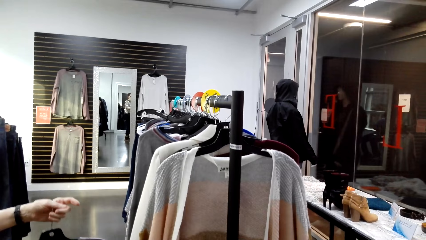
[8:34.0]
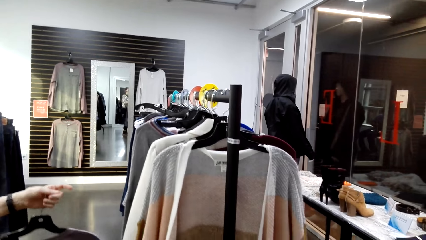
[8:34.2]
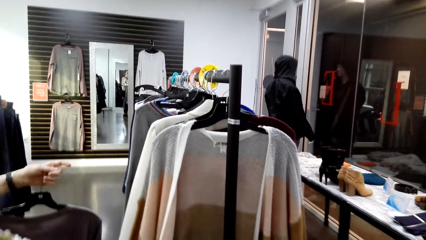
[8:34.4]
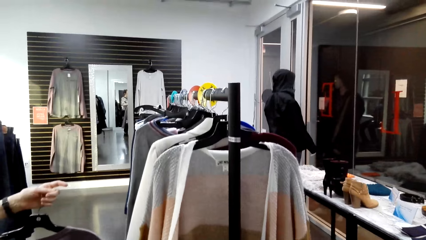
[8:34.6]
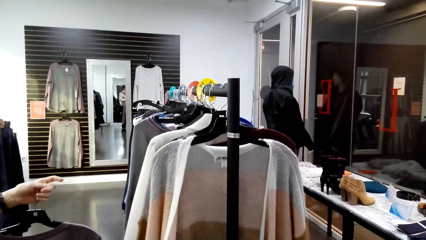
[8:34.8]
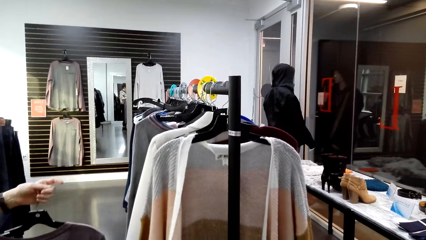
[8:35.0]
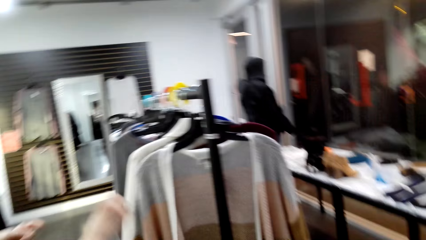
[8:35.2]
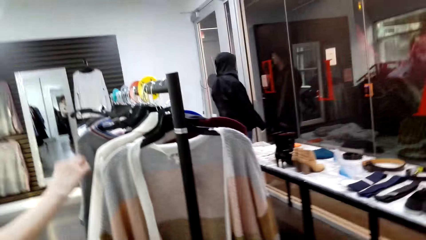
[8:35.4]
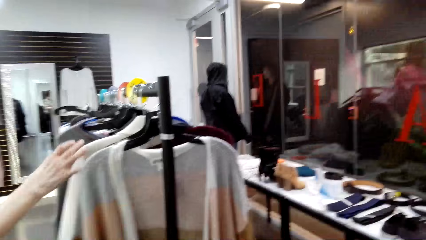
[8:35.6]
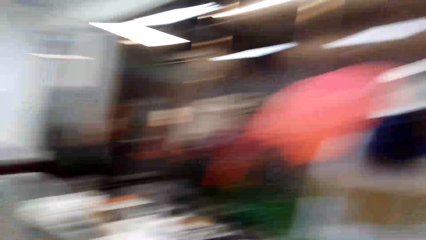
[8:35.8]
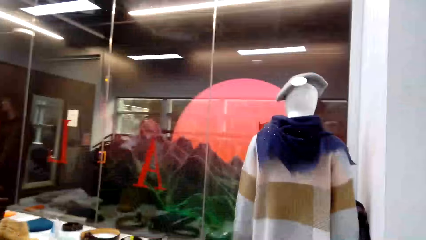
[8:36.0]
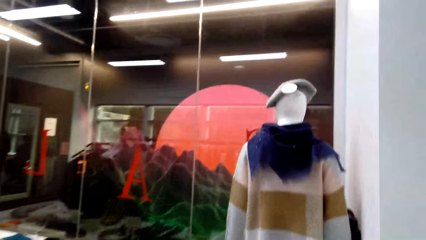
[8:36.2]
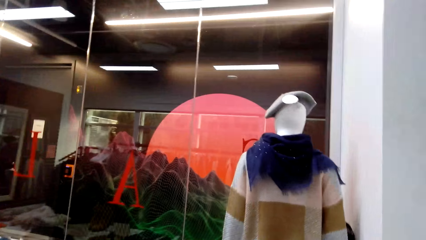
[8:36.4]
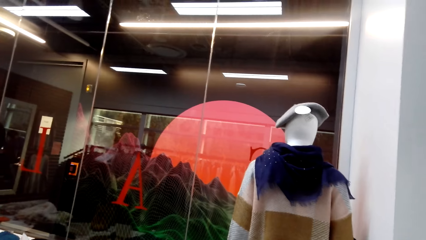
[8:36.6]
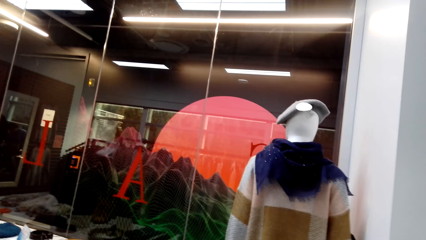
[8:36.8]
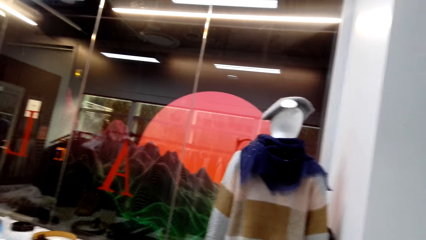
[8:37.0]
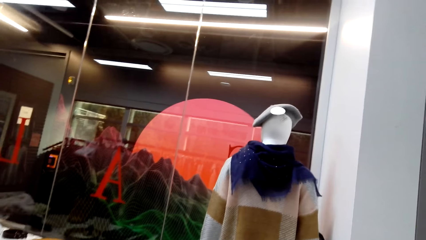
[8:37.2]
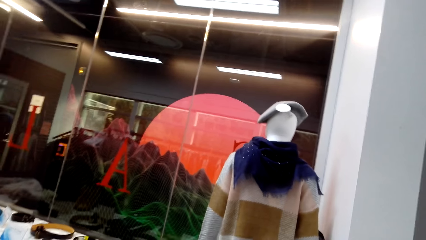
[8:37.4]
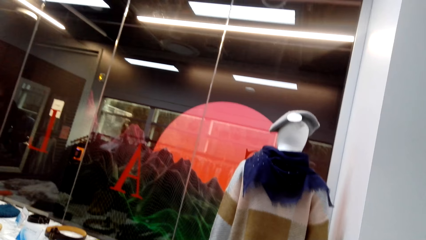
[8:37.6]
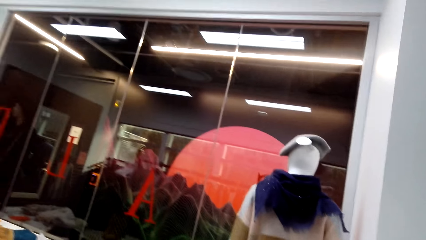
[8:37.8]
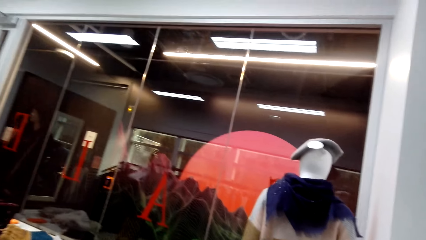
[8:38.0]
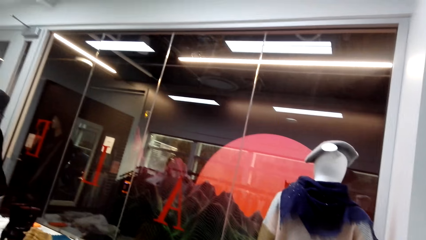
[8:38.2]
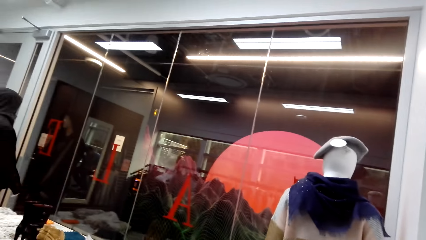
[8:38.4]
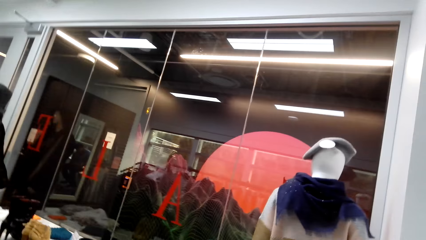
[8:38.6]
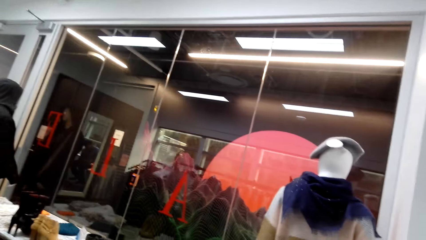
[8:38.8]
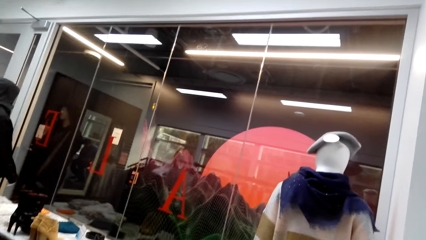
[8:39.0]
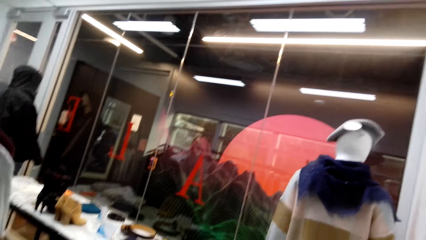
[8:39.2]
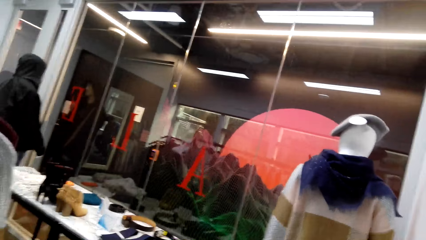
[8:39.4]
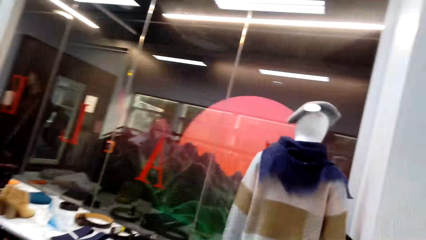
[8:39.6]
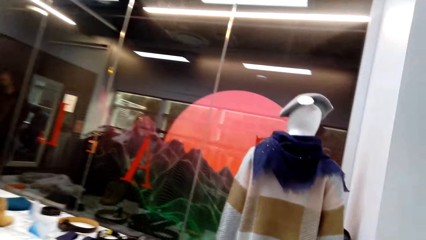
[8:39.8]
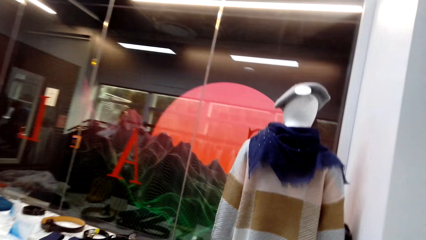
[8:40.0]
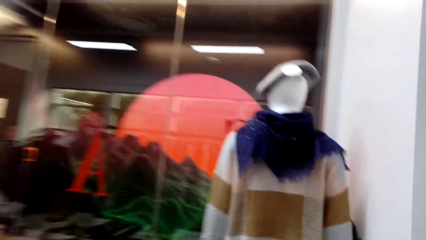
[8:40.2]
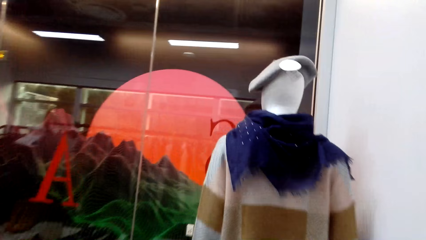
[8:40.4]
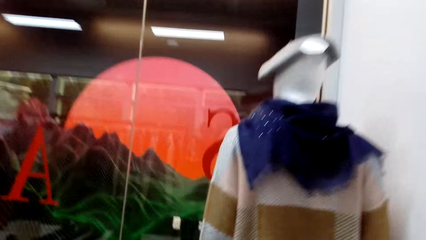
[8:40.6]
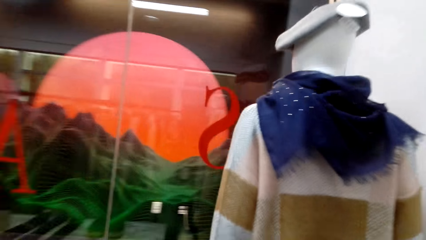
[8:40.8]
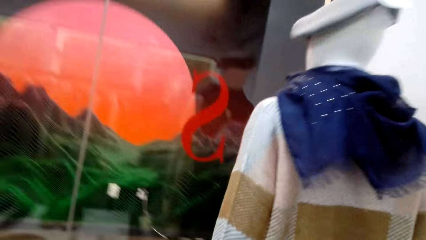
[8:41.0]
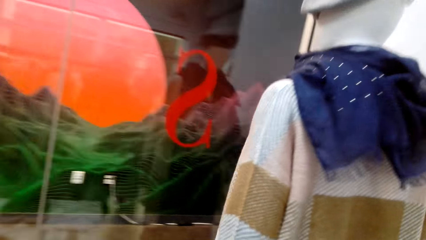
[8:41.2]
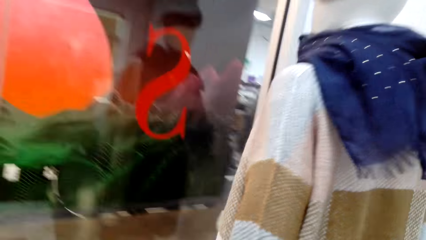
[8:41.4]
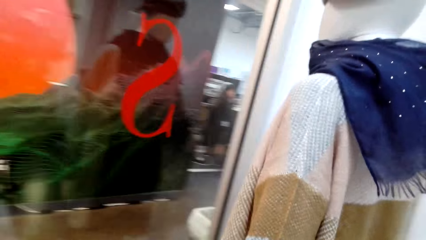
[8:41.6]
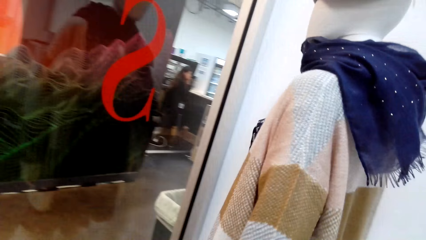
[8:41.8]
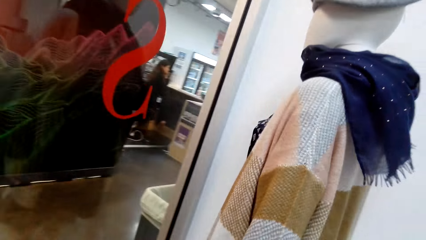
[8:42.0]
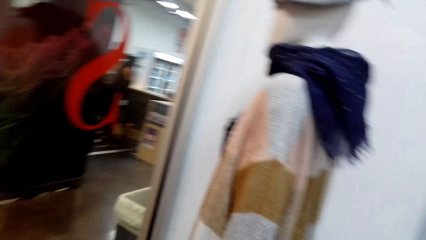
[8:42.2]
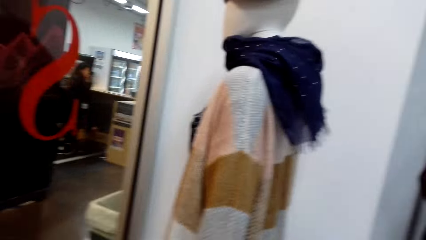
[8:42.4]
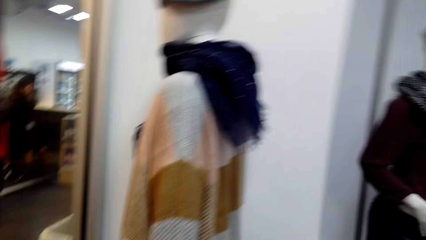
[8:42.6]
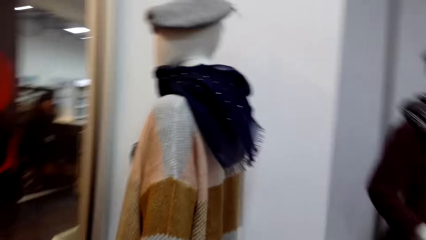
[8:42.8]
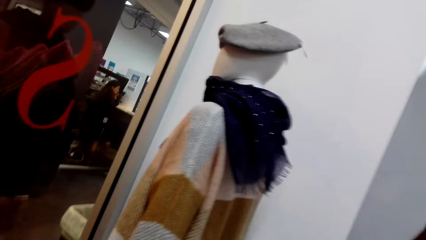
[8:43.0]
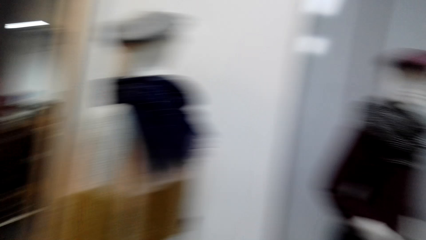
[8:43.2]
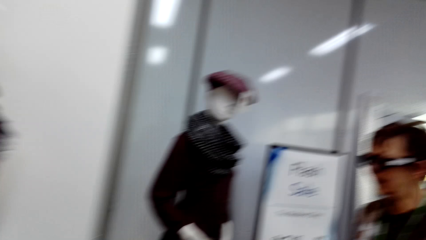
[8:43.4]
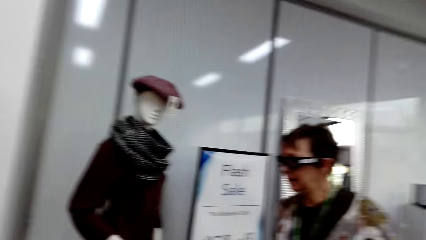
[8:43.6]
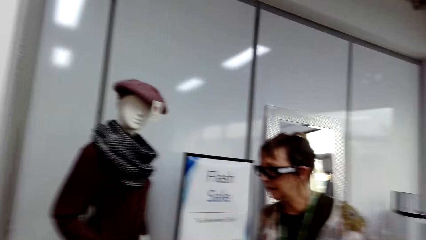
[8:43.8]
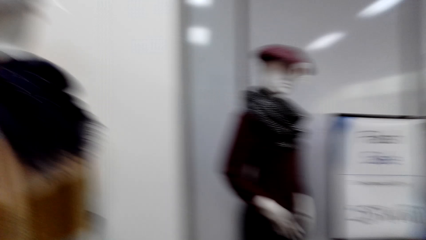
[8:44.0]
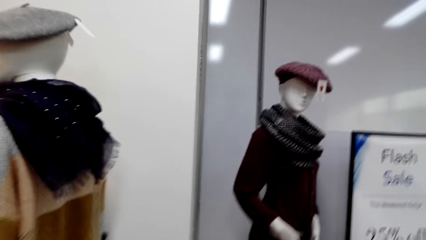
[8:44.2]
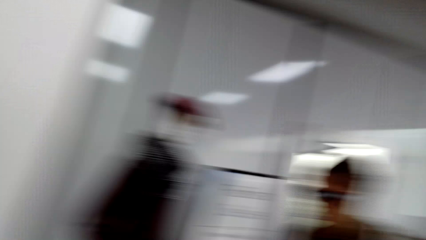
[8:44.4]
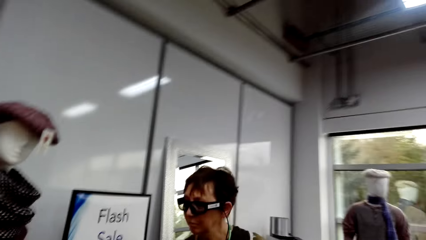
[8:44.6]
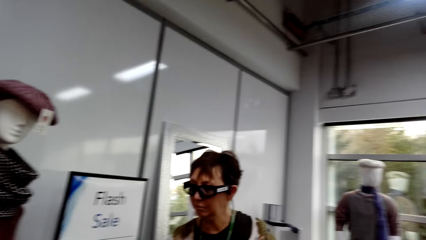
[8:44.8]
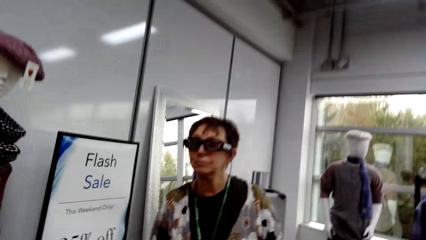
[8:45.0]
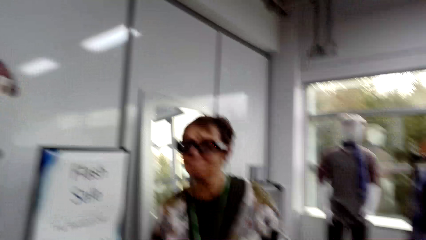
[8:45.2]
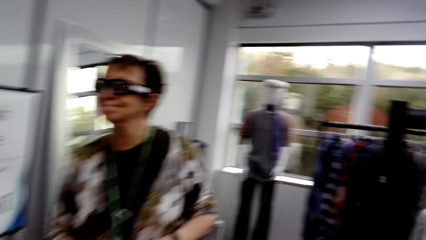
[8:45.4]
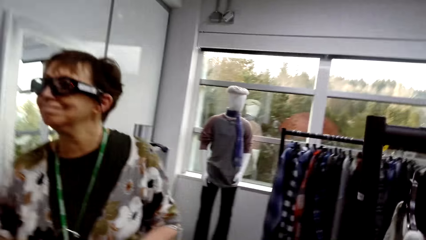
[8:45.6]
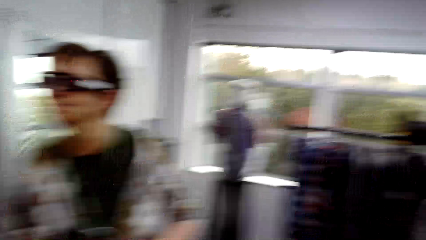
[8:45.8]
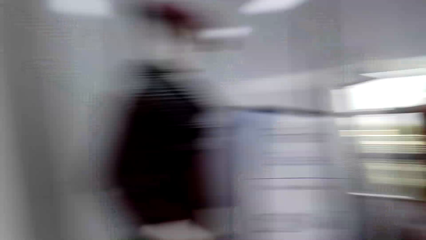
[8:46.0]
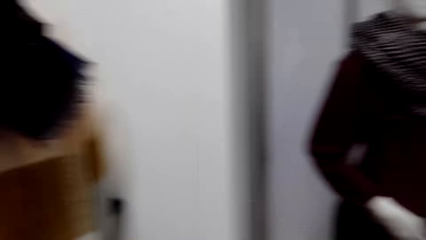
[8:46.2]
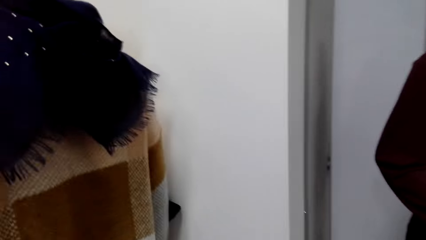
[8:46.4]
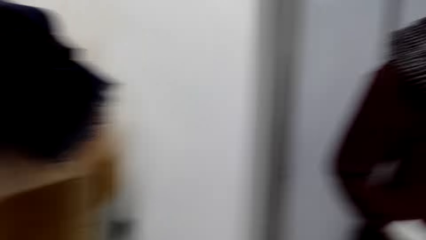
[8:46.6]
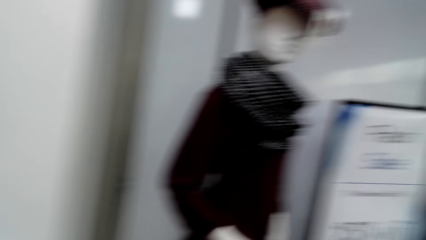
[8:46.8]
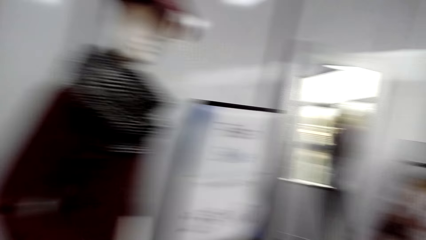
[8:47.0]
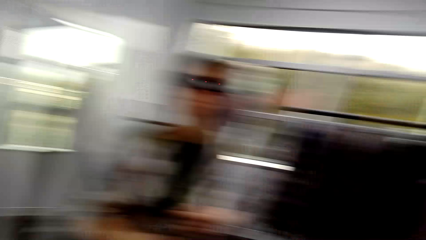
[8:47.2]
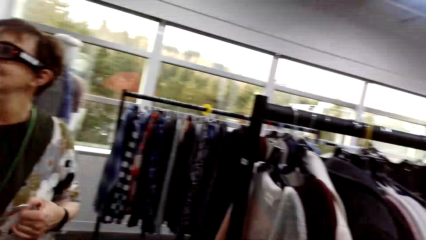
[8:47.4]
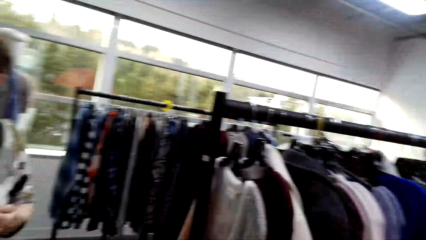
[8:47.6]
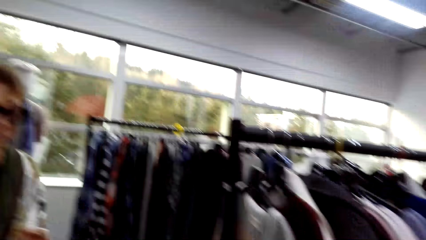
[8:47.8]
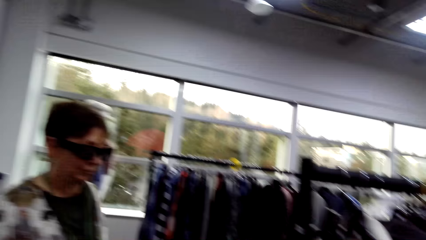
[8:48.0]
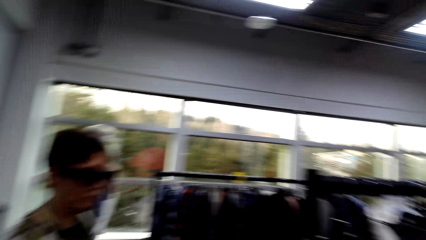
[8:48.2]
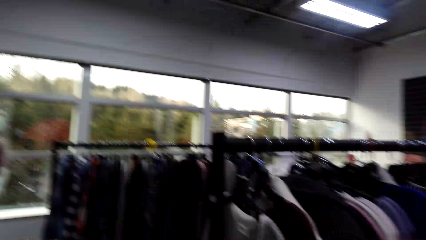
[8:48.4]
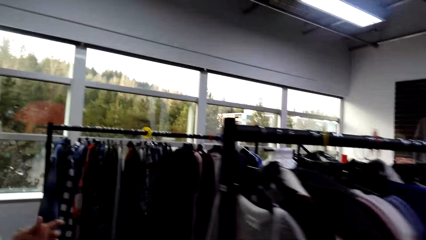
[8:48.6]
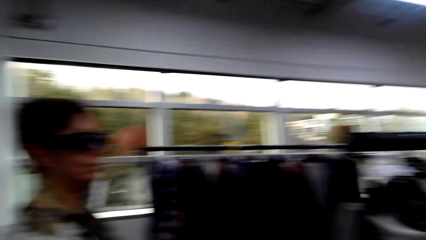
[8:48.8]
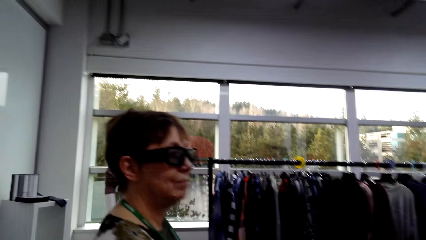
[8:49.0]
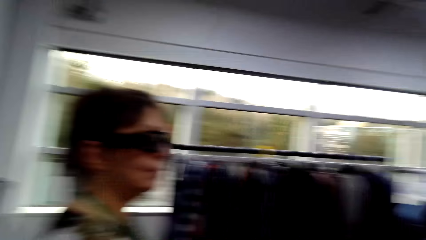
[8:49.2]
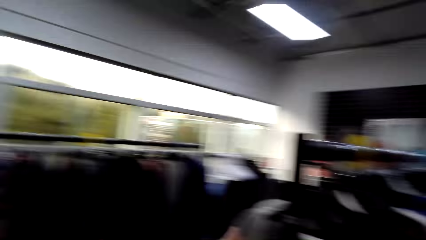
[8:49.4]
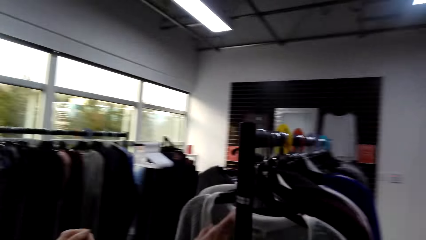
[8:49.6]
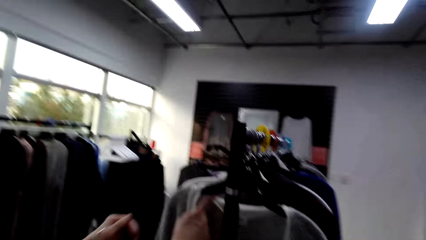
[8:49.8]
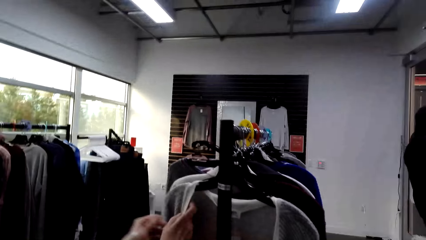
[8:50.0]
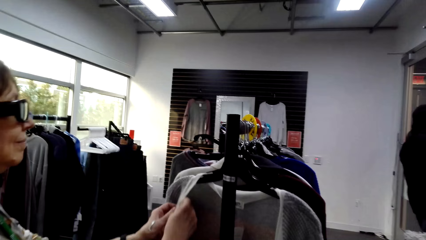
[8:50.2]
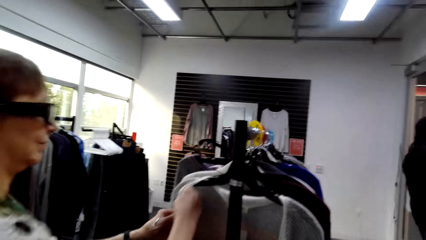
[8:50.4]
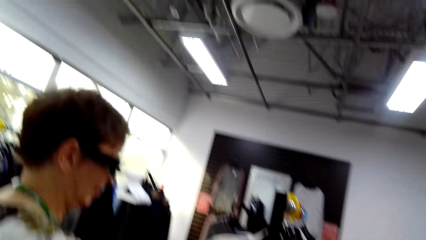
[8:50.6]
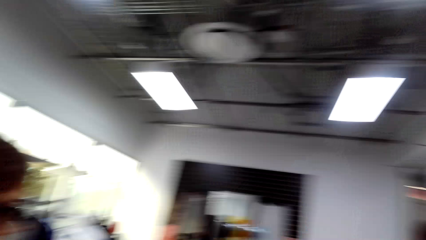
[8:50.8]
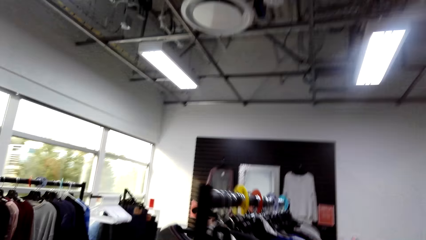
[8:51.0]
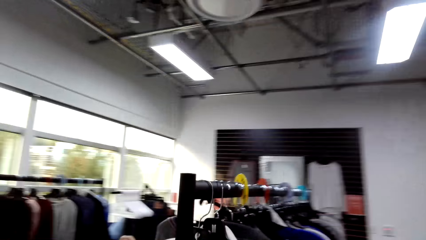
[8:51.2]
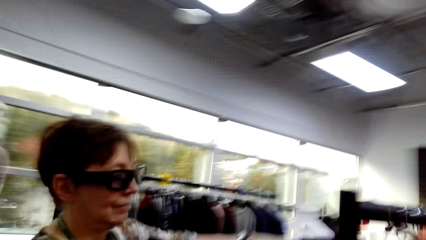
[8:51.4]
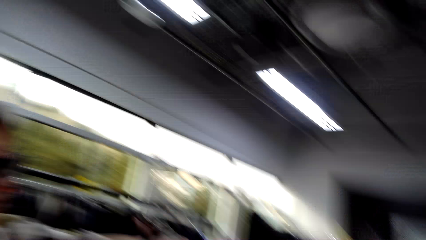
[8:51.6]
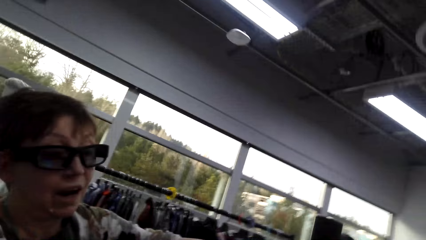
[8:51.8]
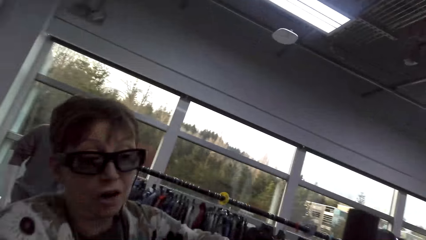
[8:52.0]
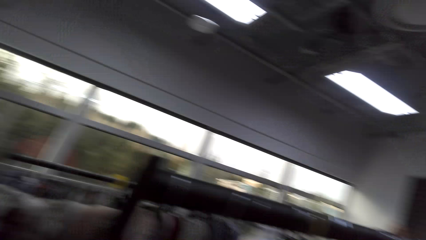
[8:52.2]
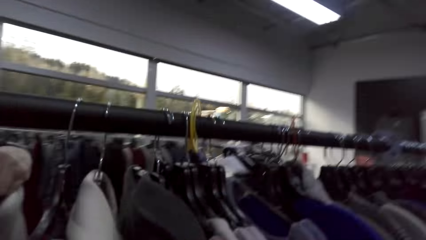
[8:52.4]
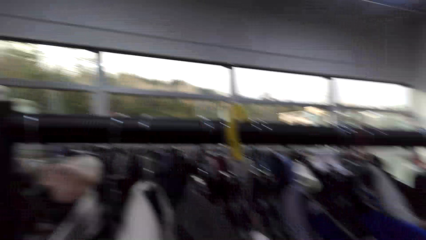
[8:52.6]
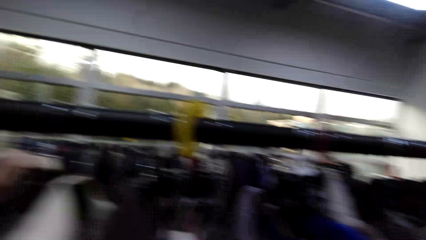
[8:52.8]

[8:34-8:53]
A lady moves a hand away from apparel. The camera wearer moves around. The lady looks around. The camera wearer looks around. The lady holds apparel.
